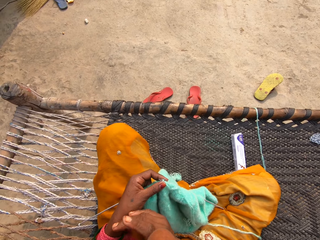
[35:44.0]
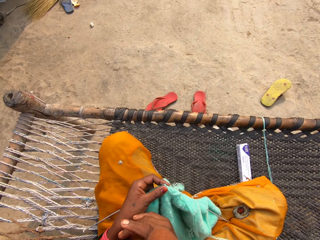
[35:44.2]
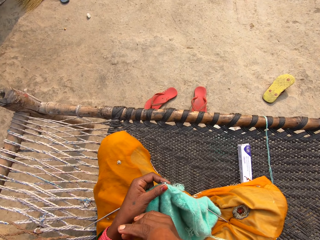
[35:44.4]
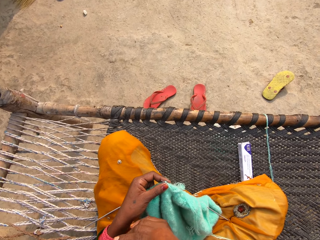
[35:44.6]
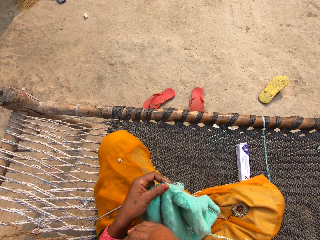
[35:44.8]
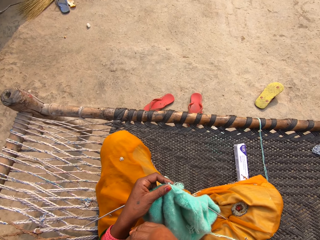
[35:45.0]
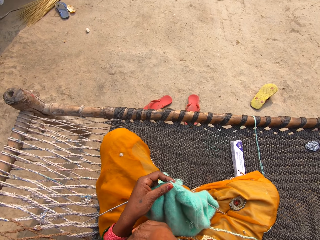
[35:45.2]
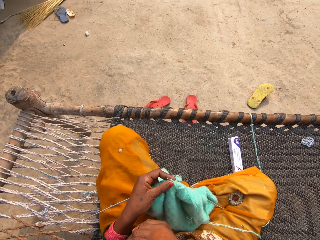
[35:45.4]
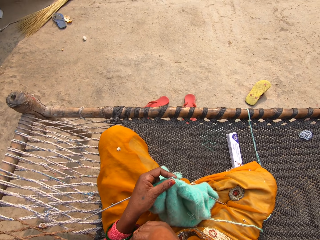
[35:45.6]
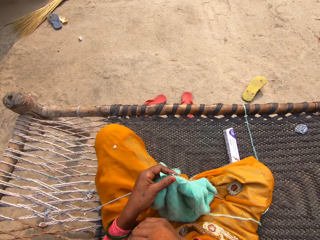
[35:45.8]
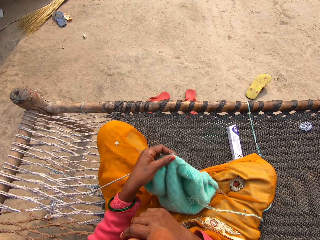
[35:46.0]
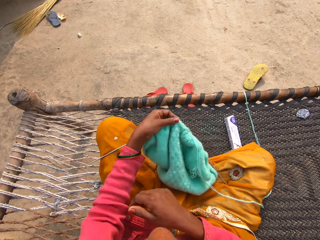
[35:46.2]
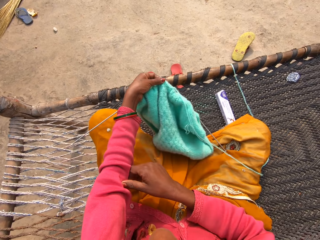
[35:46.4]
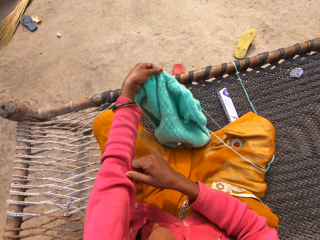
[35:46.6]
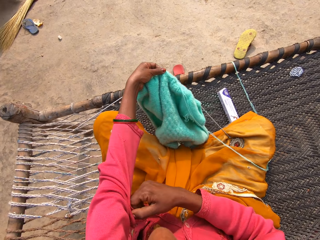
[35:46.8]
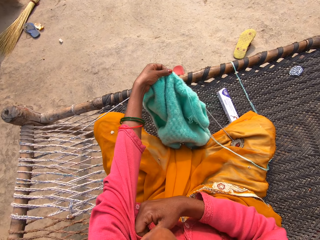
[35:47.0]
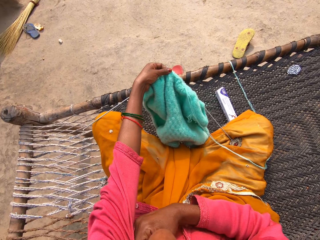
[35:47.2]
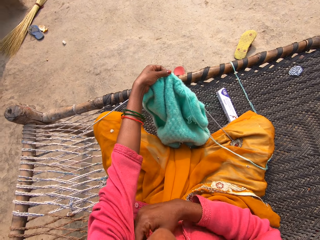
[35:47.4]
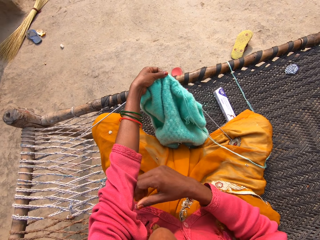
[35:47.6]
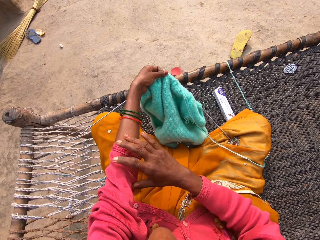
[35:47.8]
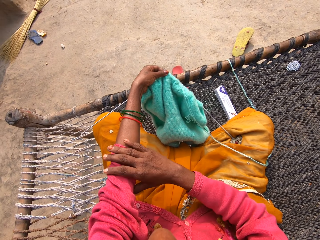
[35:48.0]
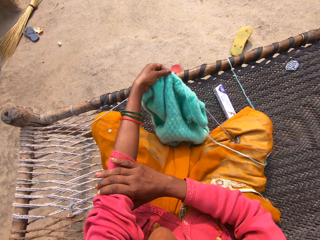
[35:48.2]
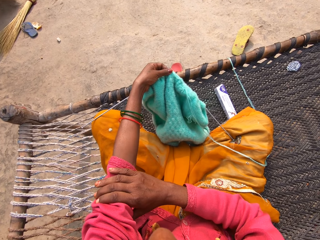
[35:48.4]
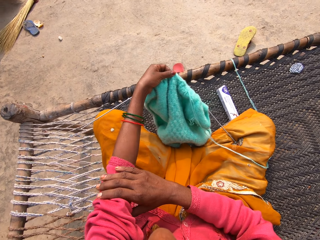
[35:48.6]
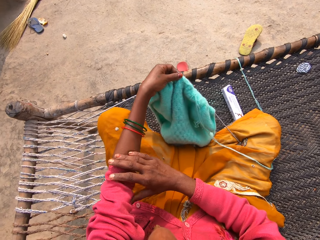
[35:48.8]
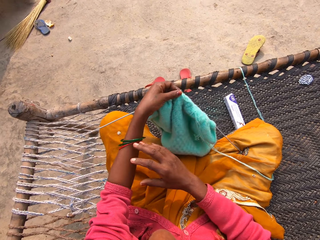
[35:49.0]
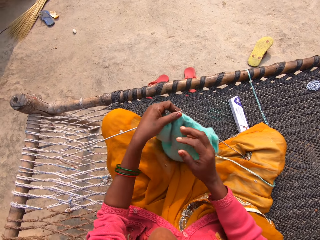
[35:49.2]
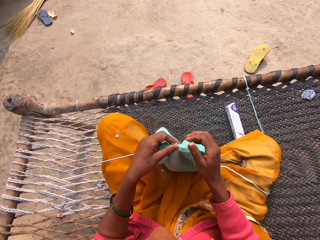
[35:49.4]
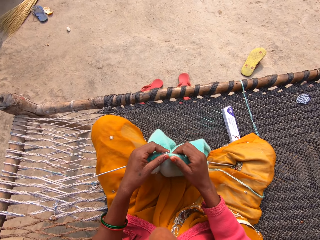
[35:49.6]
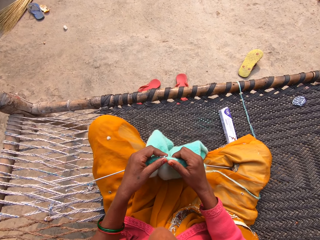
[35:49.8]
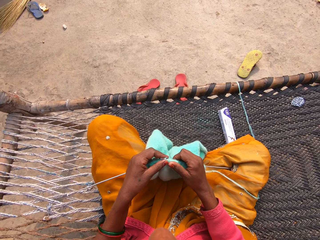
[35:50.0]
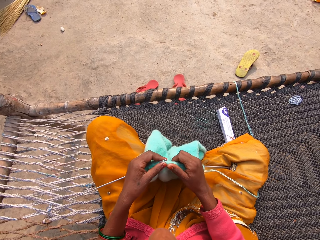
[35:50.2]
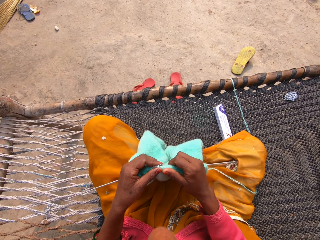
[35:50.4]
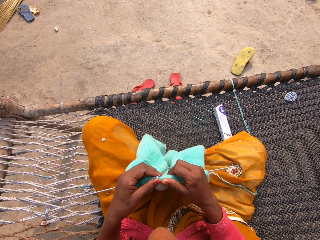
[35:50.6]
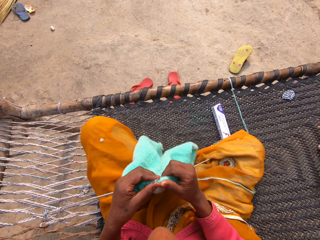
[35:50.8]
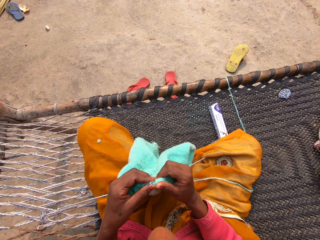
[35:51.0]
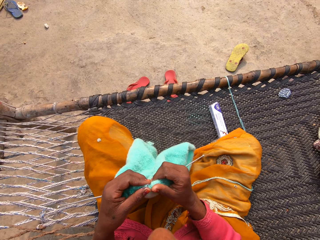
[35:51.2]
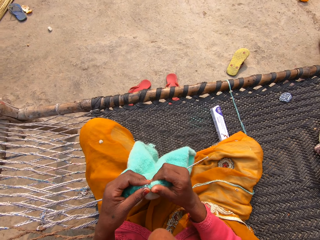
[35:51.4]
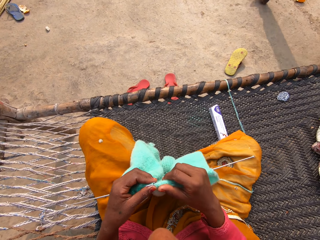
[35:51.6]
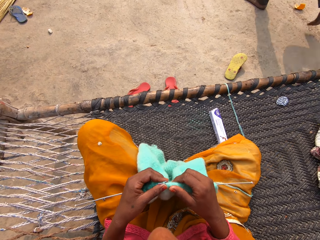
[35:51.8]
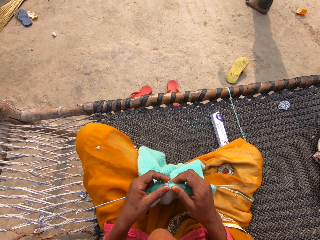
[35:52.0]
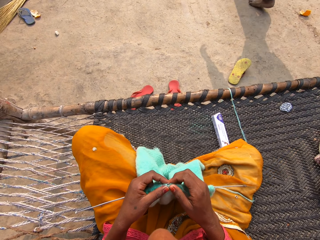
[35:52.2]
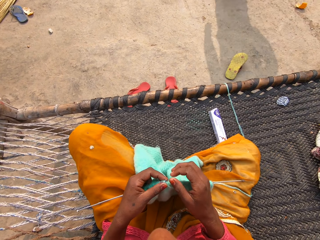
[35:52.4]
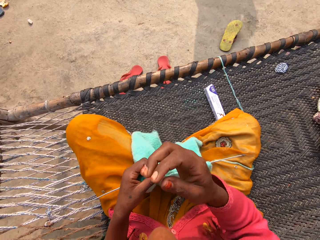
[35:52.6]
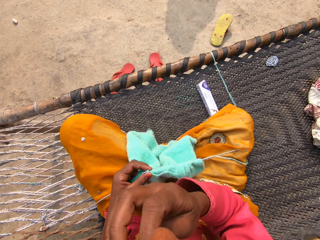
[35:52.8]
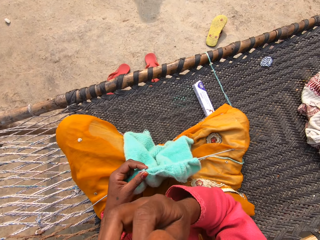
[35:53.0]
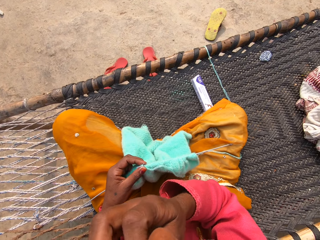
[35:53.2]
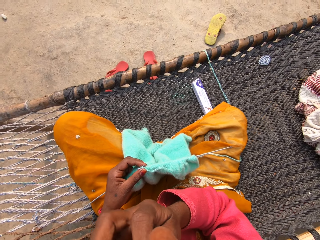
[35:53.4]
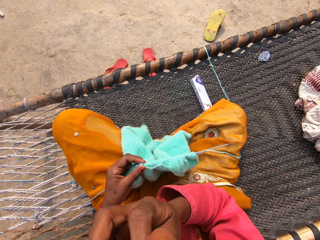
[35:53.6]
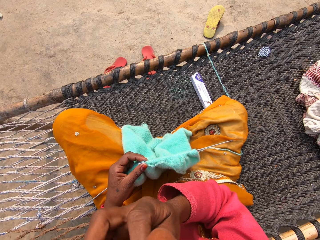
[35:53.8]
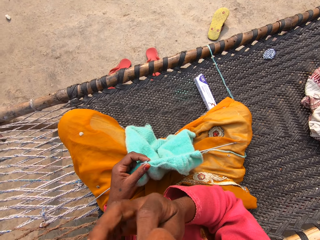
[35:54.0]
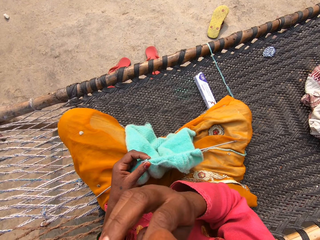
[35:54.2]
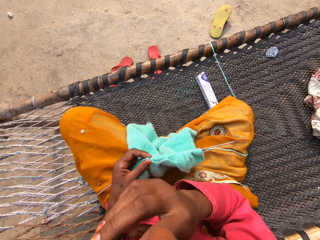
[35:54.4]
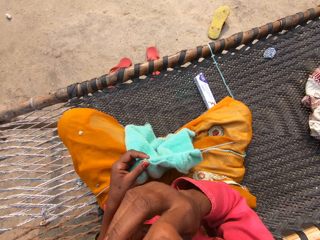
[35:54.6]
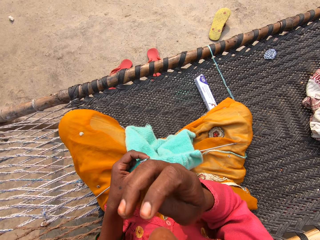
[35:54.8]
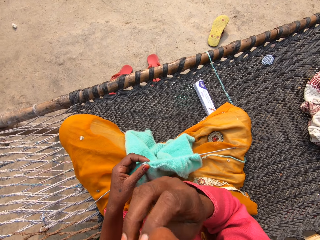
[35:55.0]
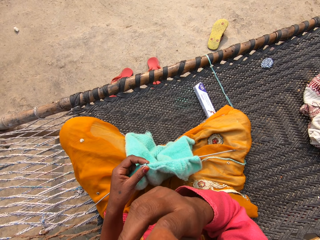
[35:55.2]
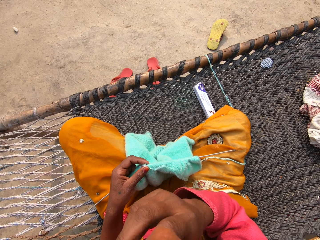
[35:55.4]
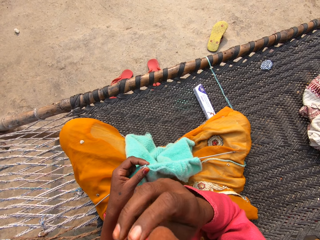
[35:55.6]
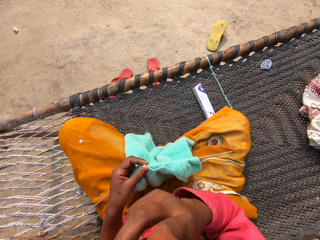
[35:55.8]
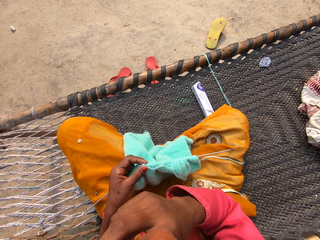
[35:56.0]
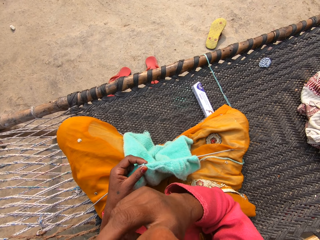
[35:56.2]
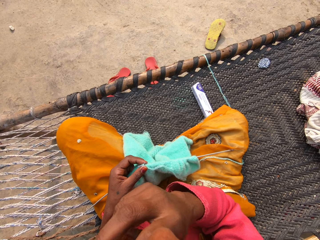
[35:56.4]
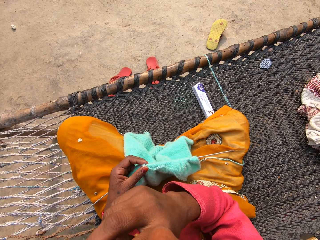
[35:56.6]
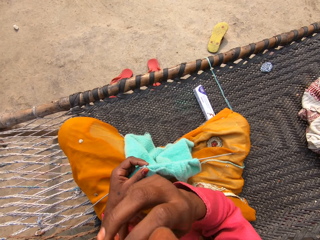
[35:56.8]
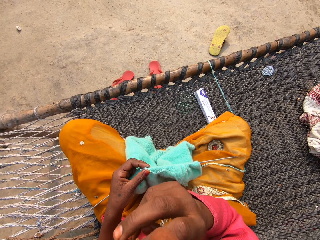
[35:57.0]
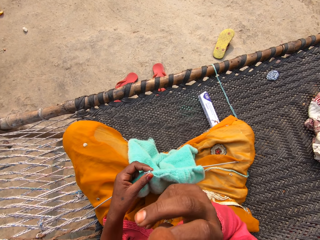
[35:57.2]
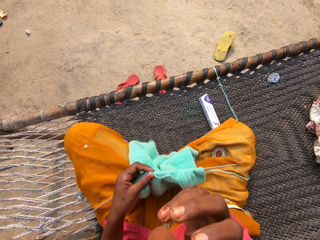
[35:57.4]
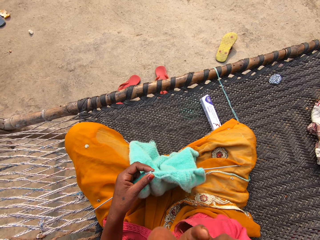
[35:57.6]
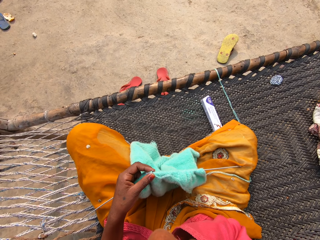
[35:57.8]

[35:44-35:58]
The camera wearer shakes her right hand. She pulls a sweater sleeve. She adjusts her left sleeve with her right hand. She holds the fabric. She holds the knitting pins and yarn with both hands. A man walks in front of the camera wearer. The camera wearer holds the knitting pins and yarn with her left hand. She lifts her right hand. She touches her nose with her right hand.

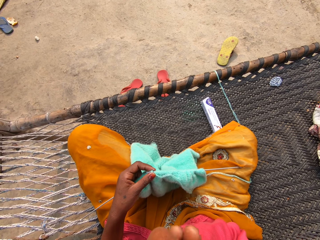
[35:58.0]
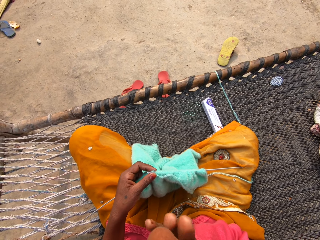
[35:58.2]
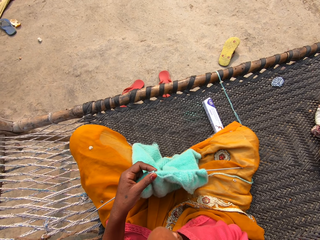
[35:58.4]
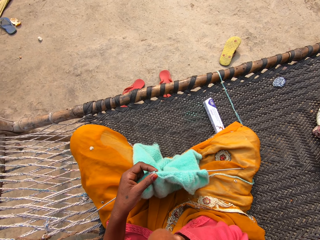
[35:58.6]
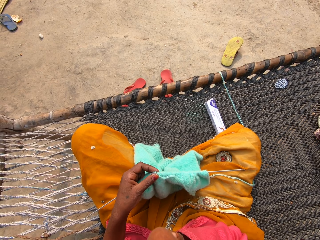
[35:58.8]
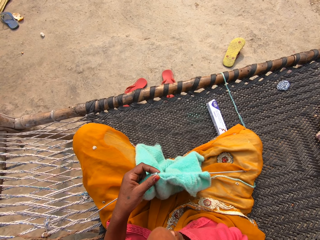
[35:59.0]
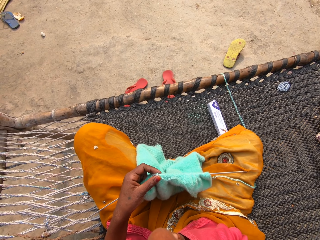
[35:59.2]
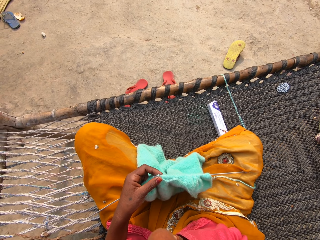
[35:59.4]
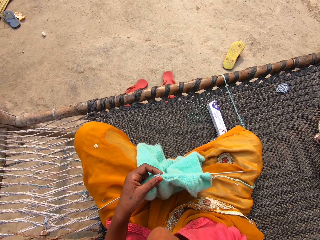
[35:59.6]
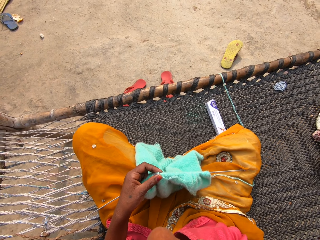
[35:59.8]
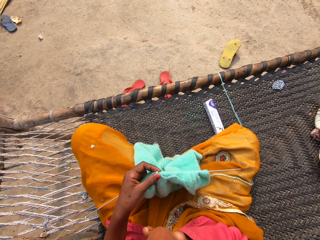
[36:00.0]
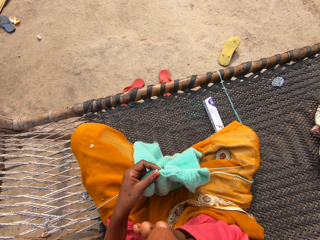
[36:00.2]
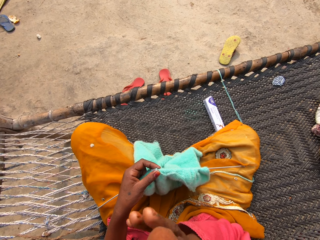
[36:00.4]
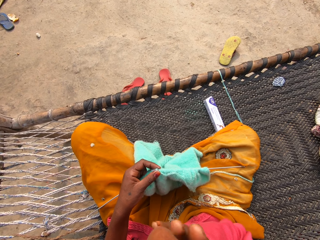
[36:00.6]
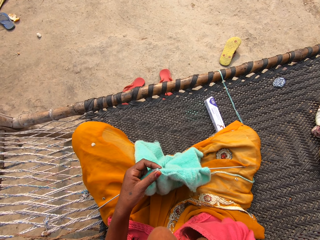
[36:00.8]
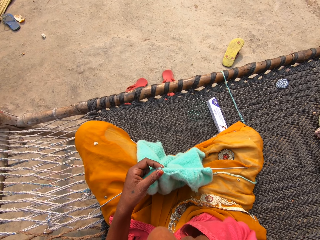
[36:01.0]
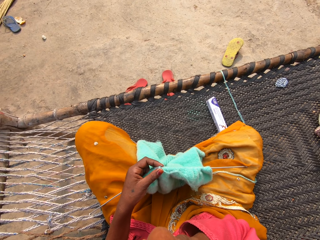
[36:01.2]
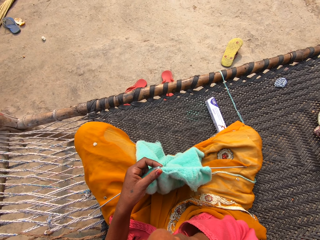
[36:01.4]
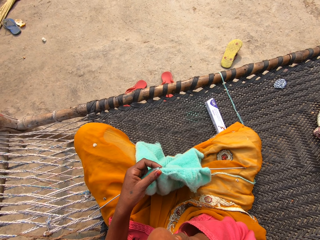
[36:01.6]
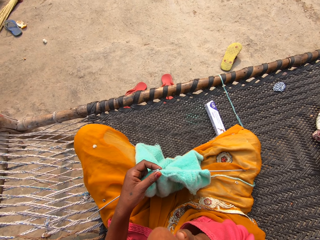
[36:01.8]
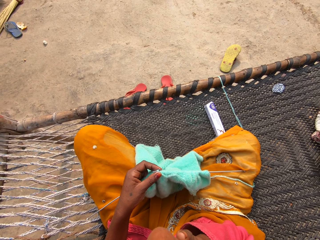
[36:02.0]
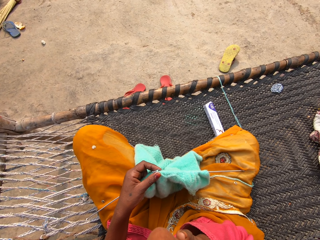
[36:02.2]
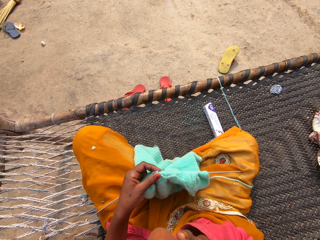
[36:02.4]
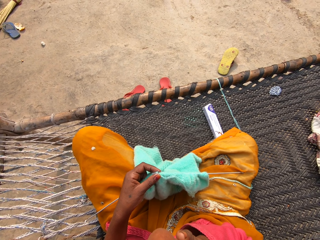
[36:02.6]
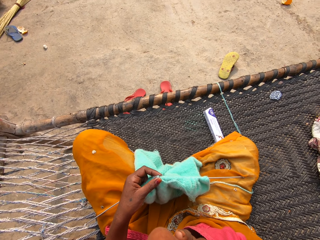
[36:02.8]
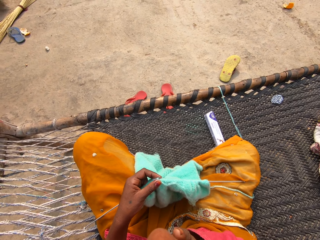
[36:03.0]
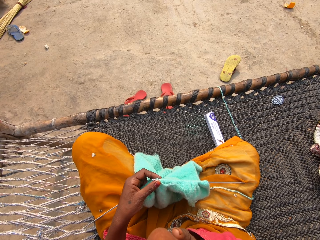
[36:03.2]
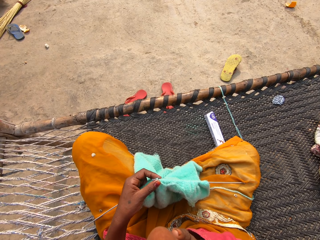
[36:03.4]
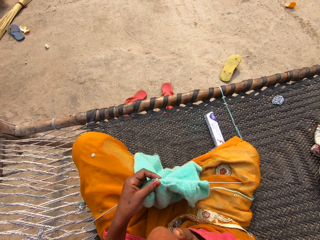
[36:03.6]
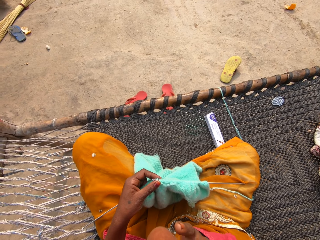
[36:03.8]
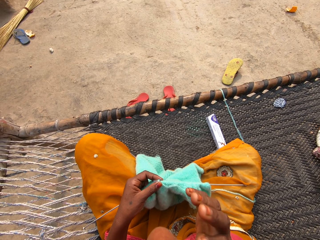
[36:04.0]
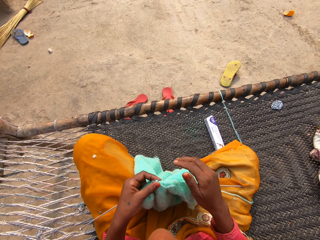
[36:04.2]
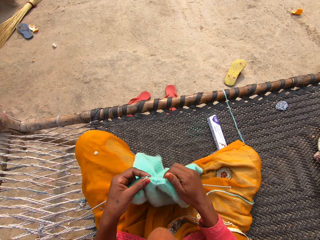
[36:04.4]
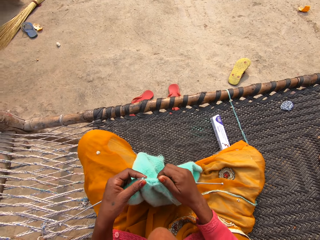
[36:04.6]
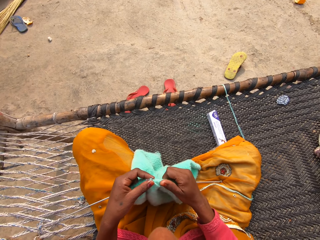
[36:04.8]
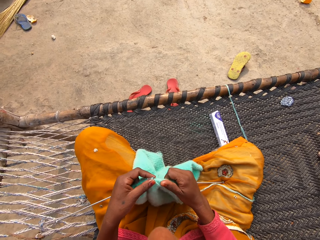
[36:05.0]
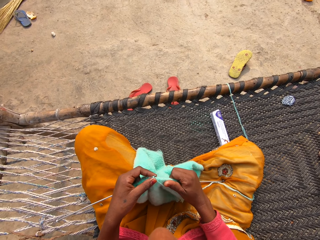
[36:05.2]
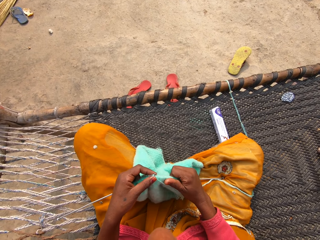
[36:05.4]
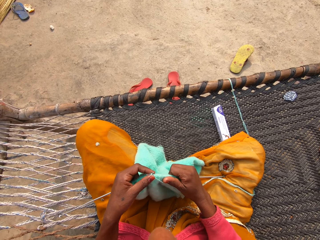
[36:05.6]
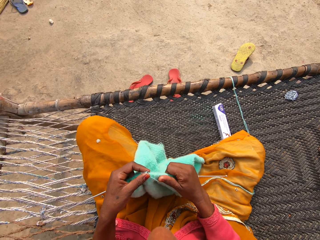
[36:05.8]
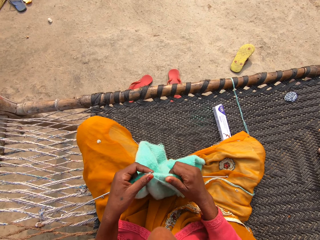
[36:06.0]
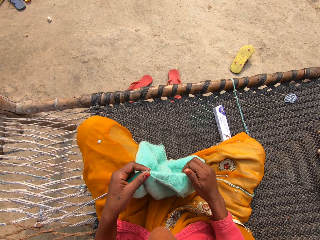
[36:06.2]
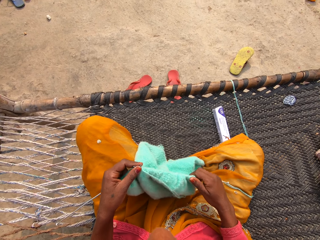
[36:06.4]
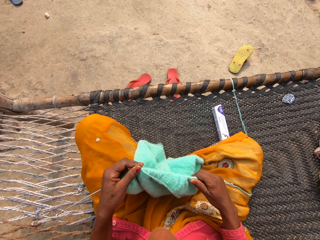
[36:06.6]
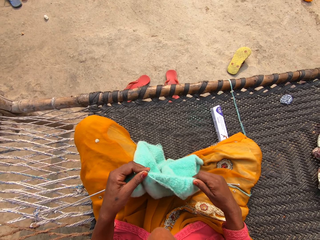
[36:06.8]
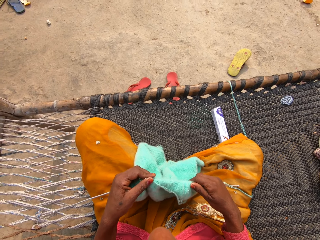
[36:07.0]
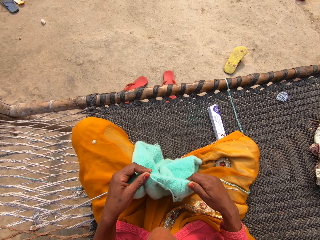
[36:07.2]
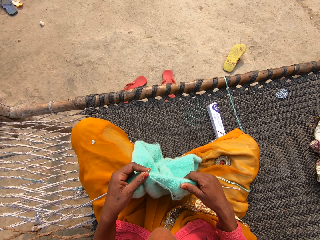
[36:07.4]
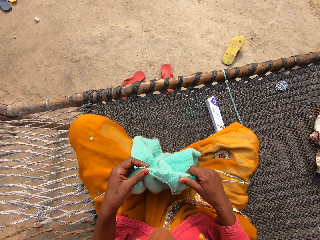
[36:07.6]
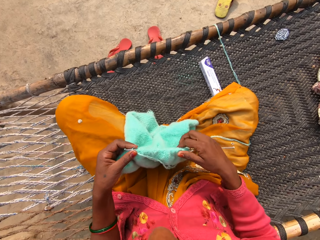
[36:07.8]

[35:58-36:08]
The camera wearer holds the fabric. They adjust the yarn on the right knitting pin.
